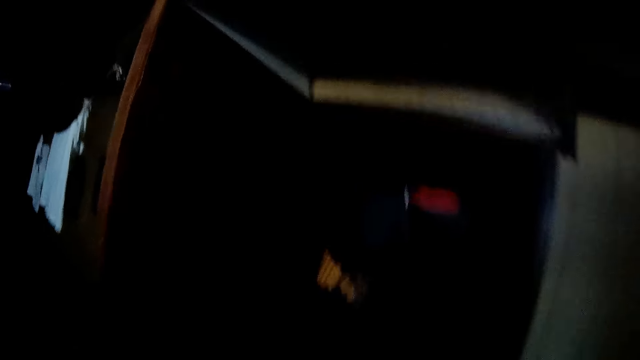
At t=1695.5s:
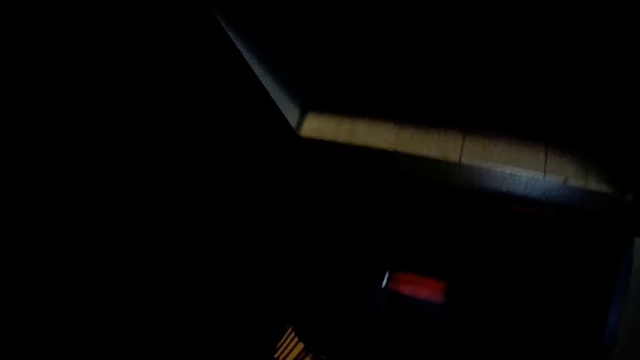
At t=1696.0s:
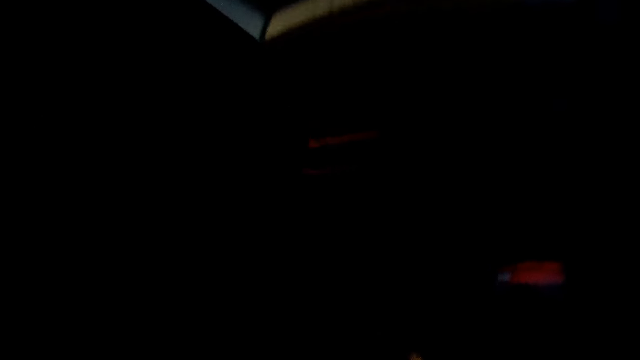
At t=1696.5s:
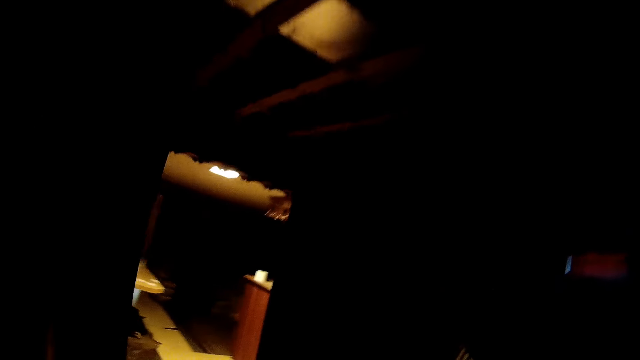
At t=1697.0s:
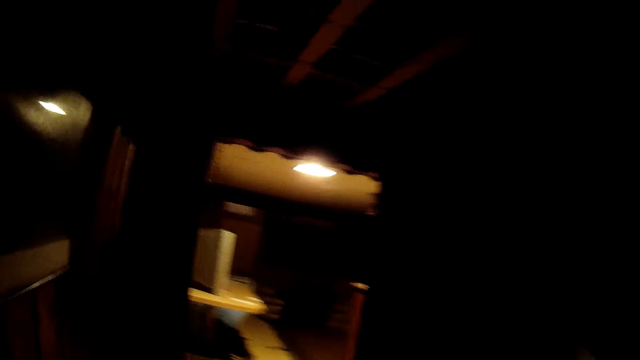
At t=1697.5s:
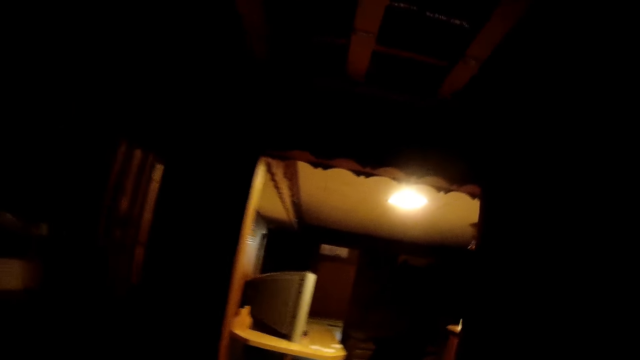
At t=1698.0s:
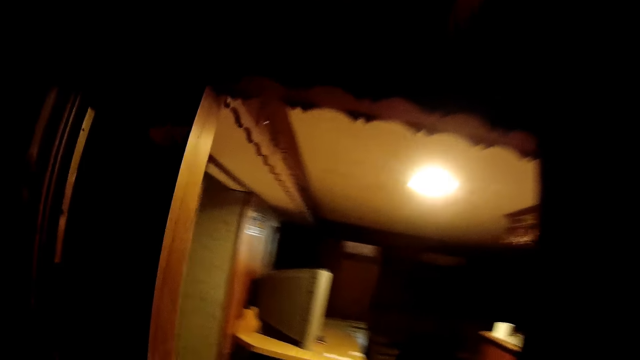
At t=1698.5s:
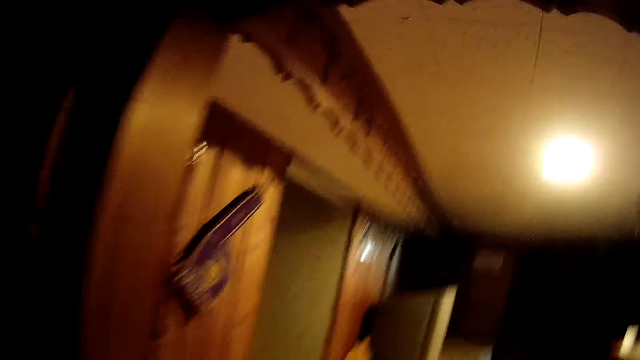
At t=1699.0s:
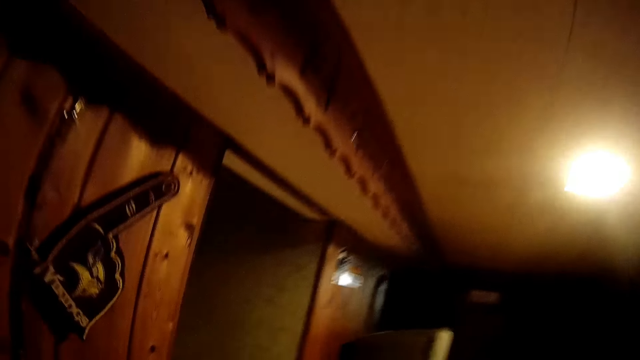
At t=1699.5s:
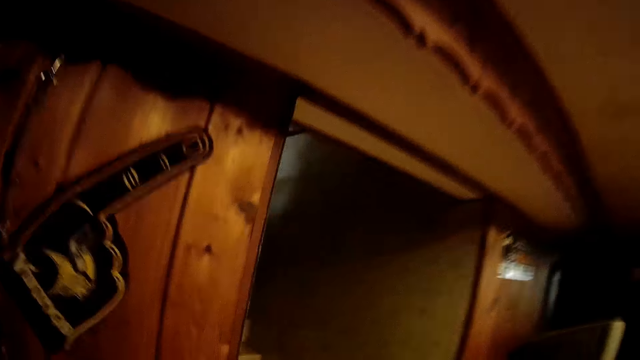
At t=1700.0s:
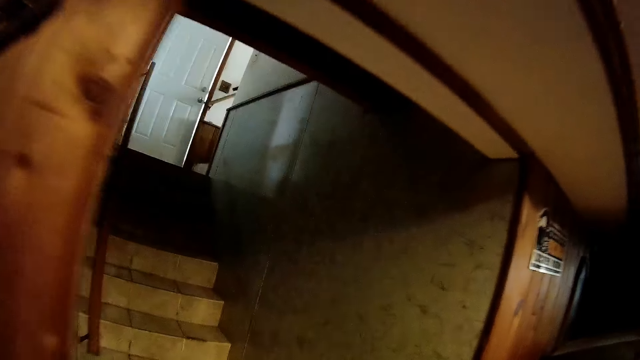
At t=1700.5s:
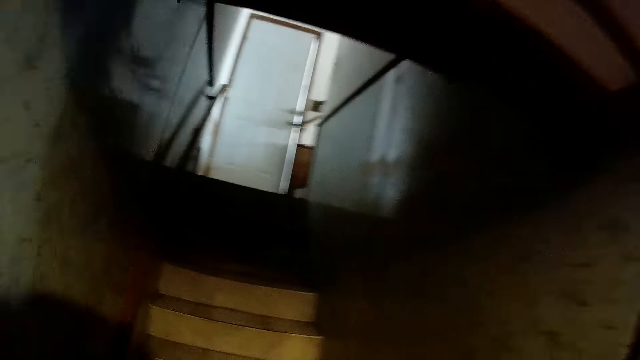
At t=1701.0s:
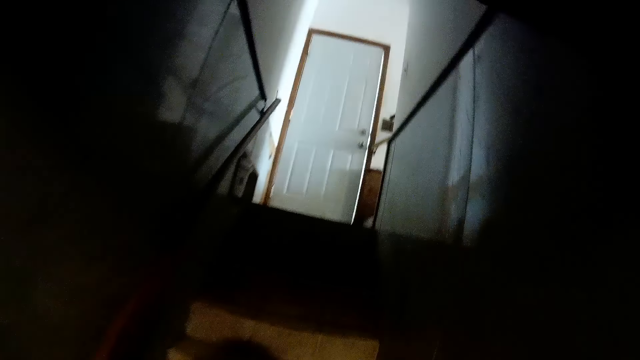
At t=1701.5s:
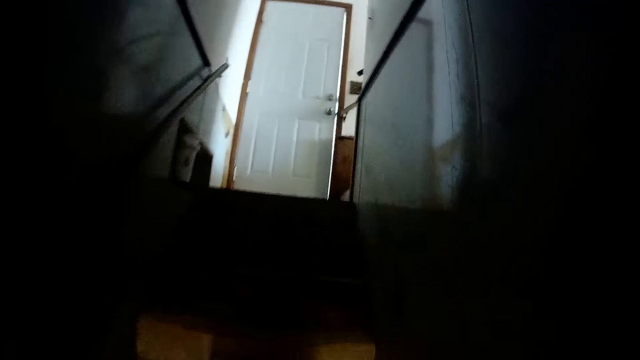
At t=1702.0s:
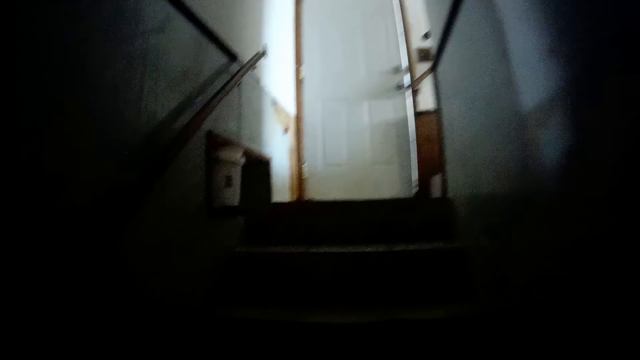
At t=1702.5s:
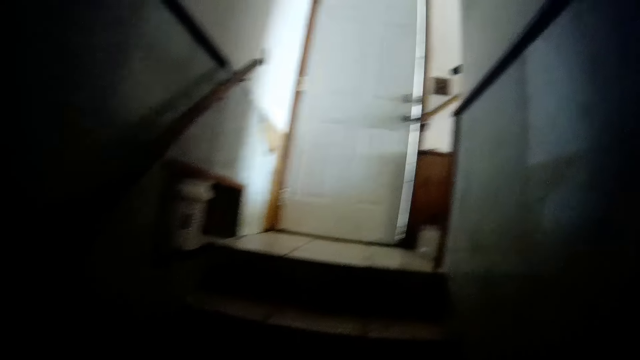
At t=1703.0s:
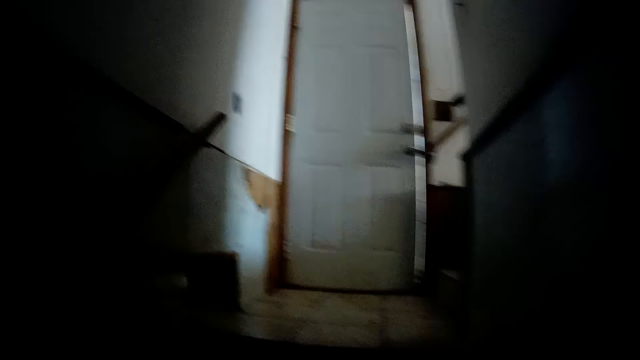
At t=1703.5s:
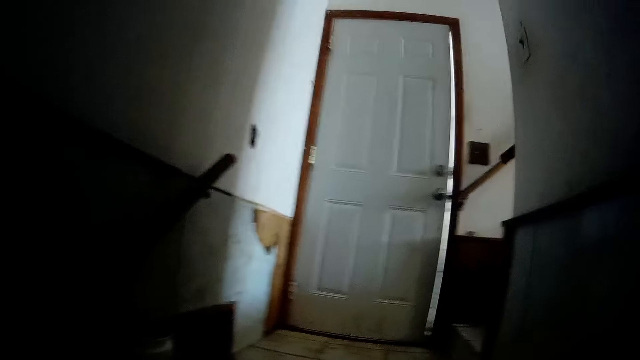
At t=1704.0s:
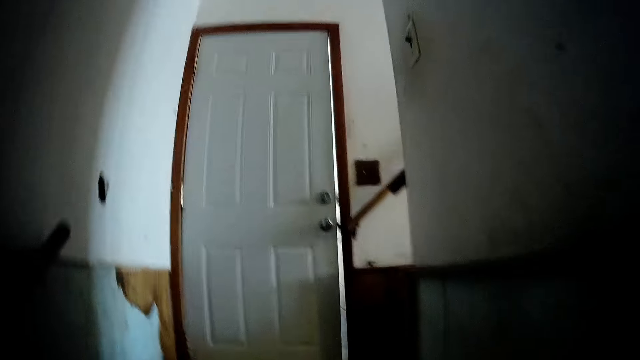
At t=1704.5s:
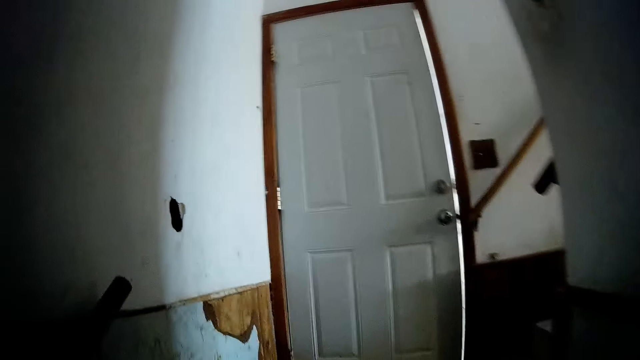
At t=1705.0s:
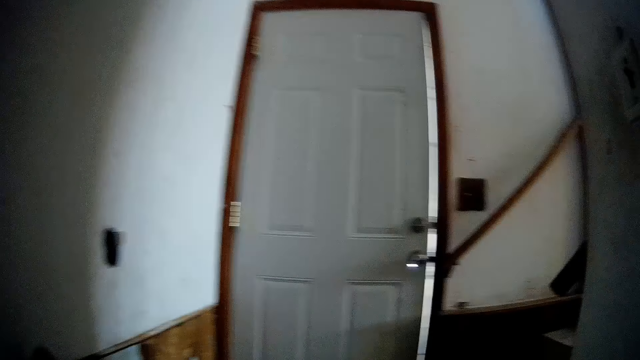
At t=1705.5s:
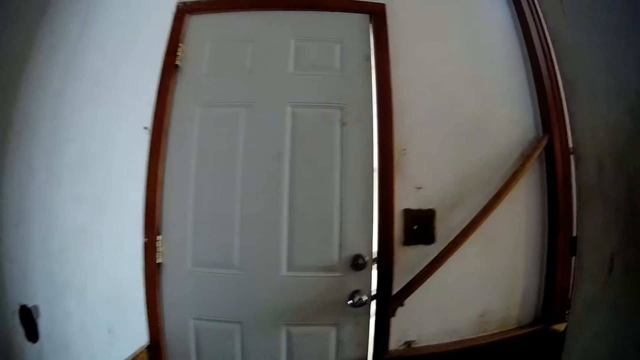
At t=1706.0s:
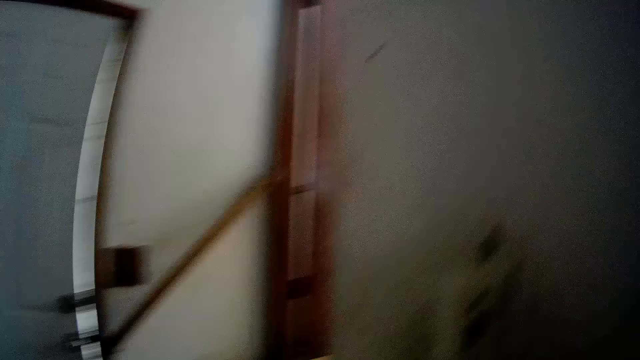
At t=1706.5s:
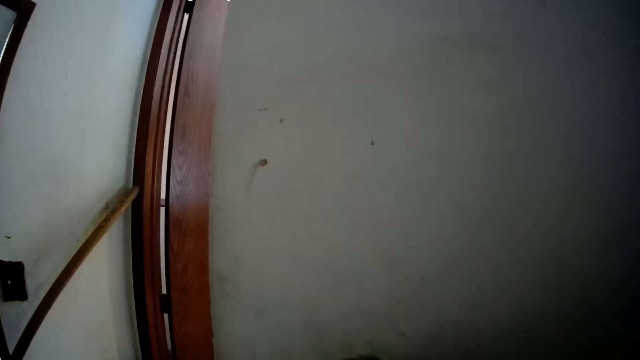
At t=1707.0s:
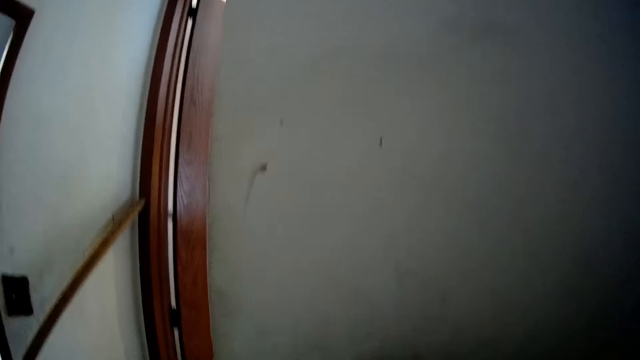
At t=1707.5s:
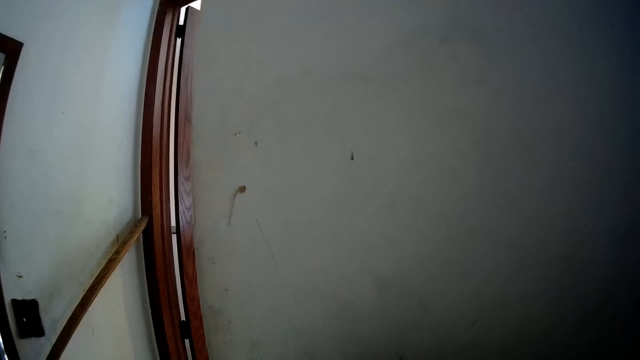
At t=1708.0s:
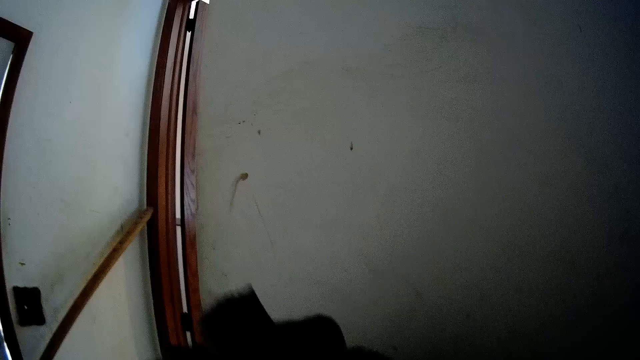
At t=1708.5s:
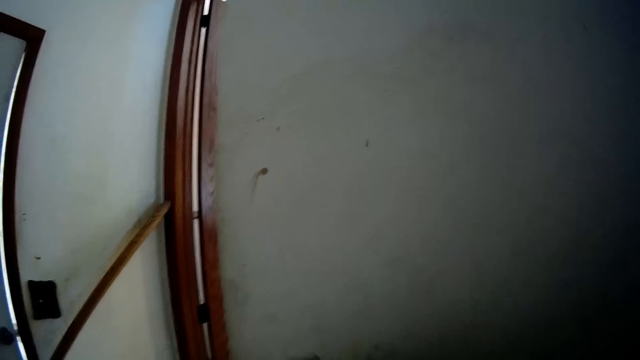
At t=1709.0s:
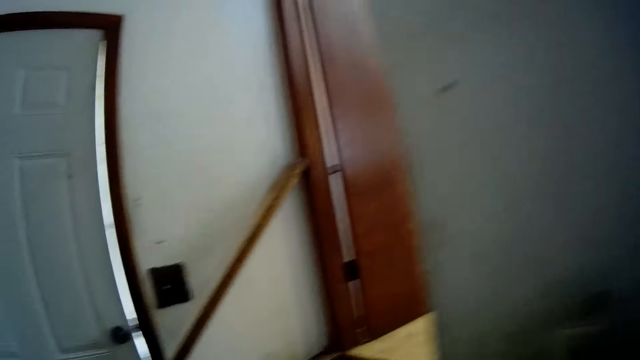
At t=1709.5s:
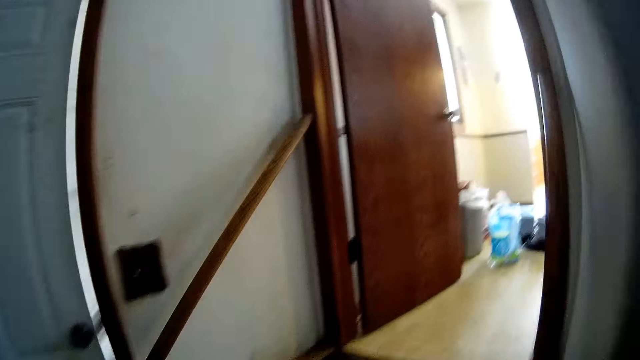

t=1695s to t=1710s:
The camera wearer walks up the staircase. They look at the wall.

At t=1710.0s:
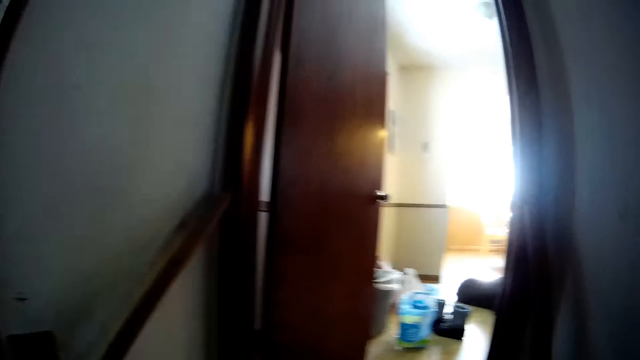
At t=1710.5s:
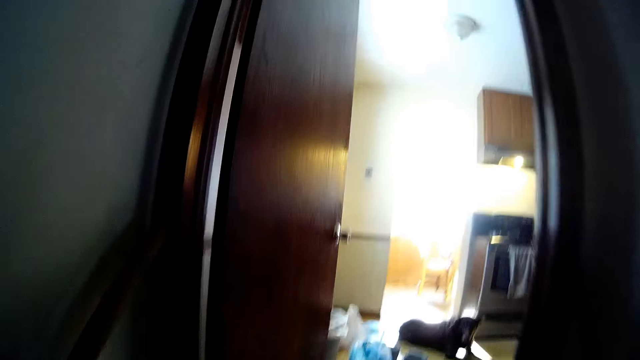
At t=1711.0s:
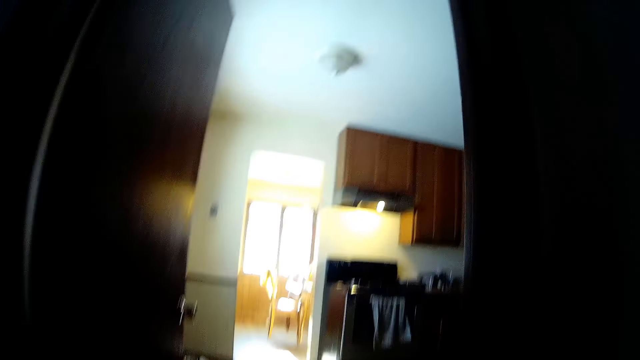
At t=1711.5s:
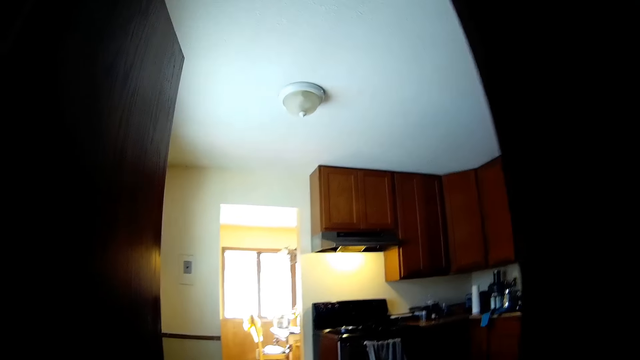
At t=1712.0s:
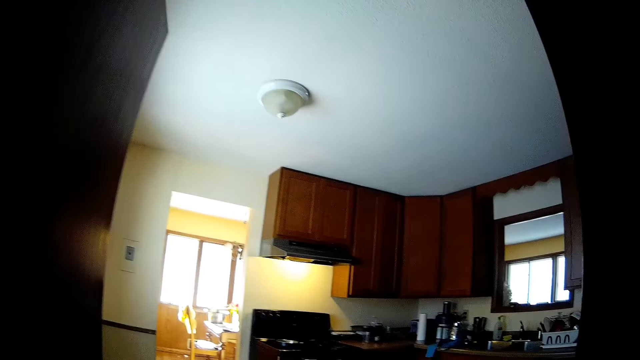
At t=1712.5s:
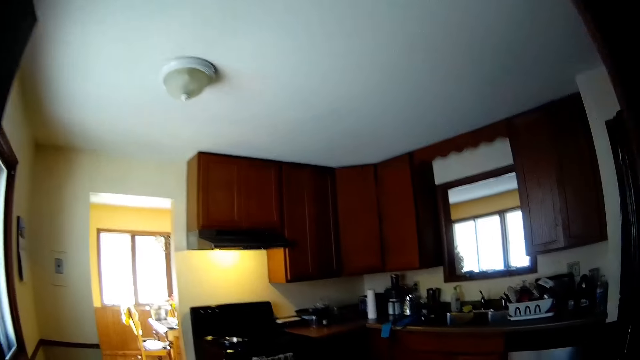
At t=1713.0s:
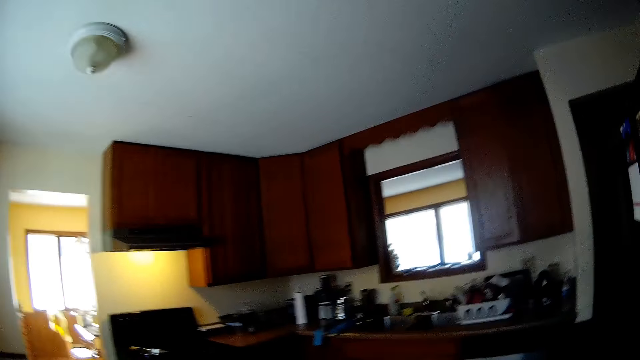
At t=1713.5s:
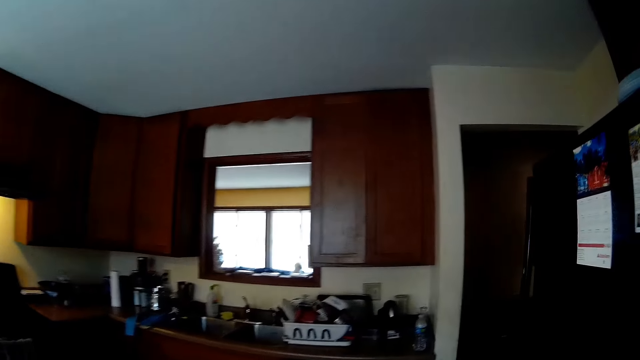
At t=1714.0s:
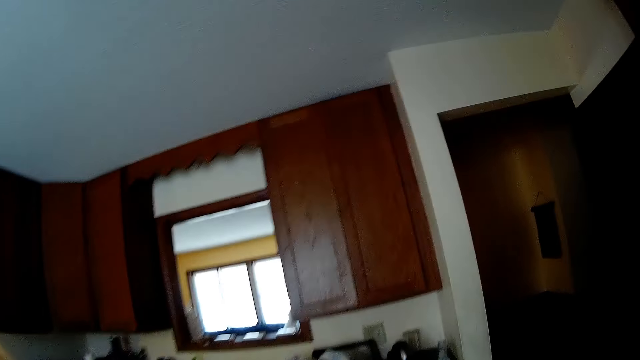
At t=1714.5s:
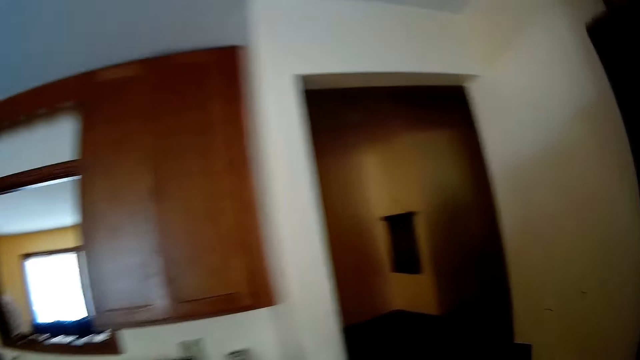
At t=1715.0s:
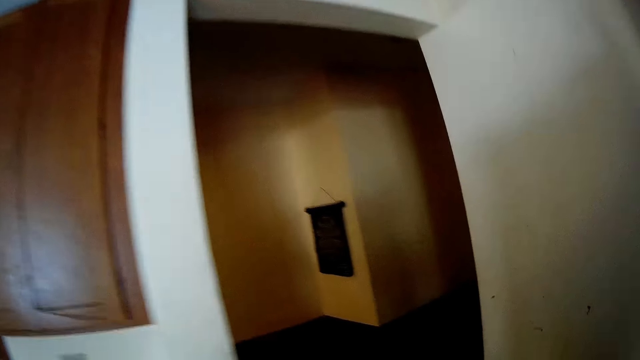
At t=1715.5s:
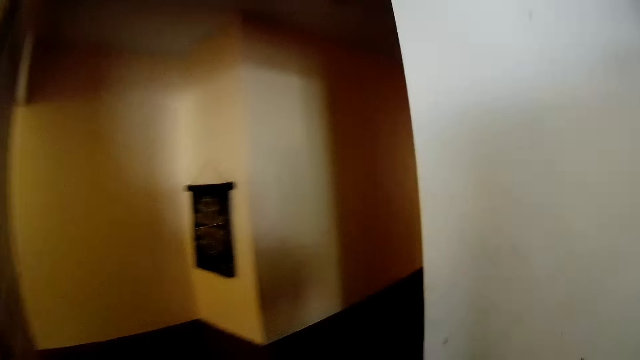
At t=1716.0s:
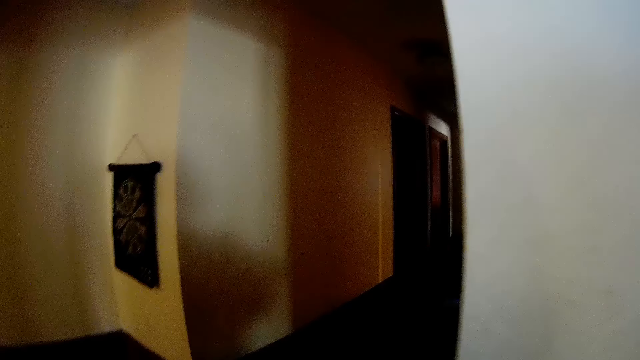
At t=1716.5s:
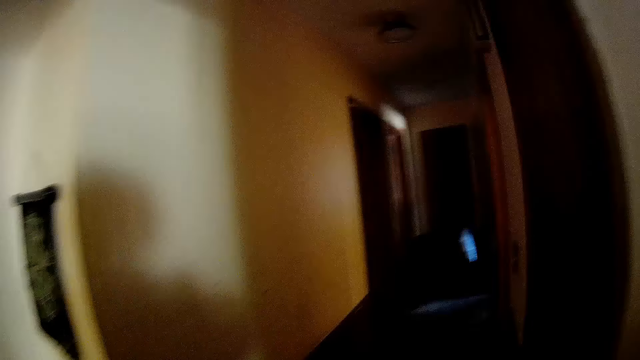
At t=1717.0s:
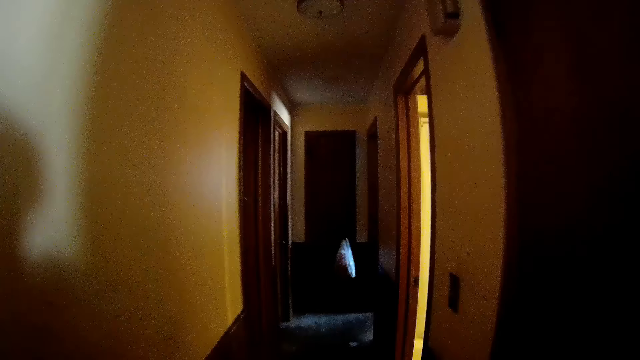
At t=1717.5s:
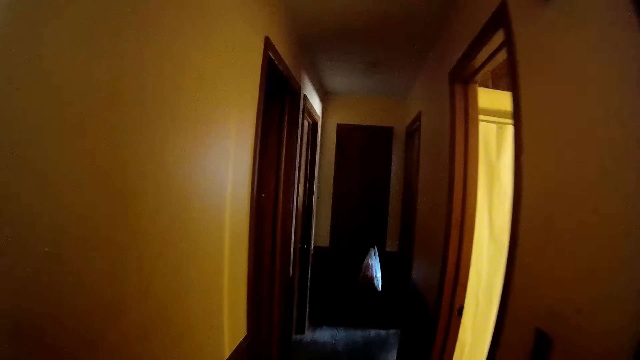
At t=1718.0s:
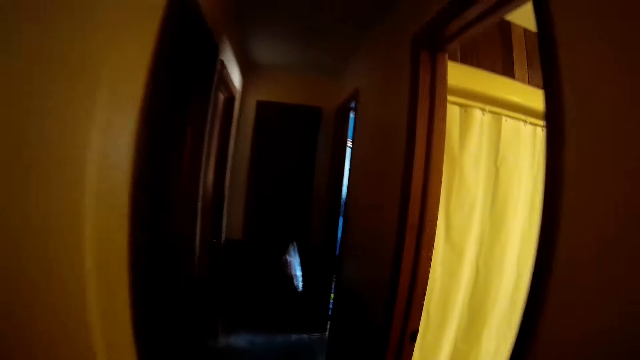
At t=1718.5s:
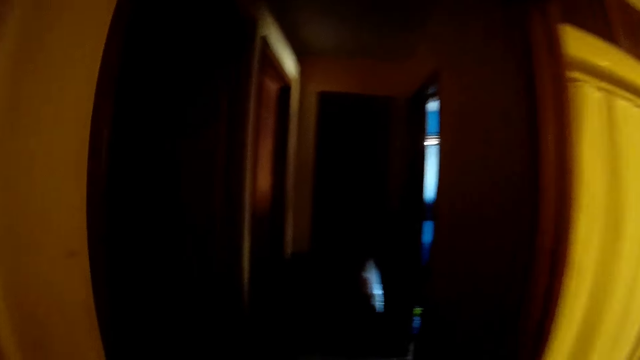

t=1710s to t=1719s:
The camera wearer enters the kitchen. They walk through the hallway.
